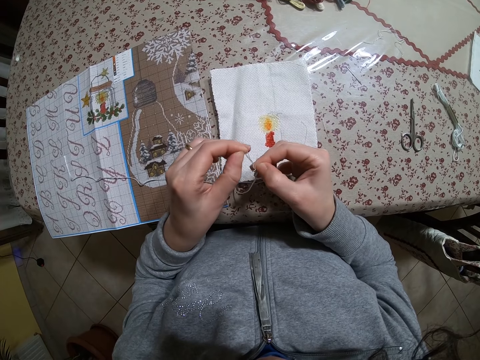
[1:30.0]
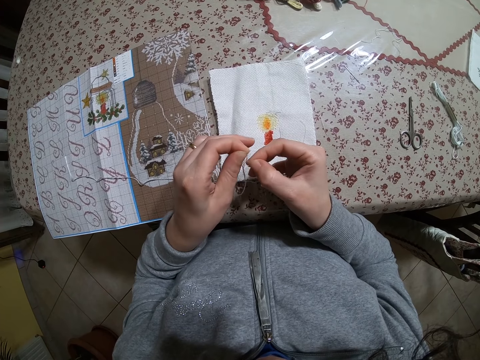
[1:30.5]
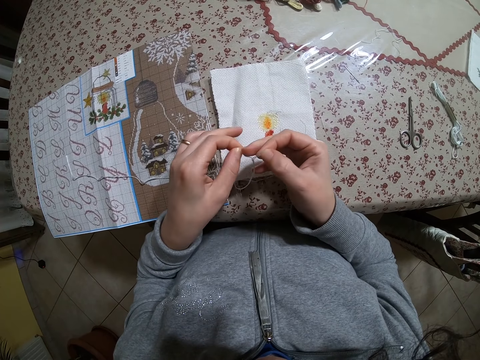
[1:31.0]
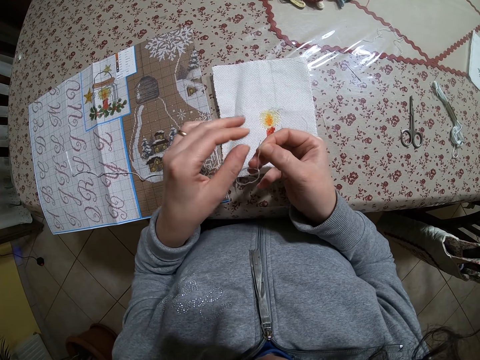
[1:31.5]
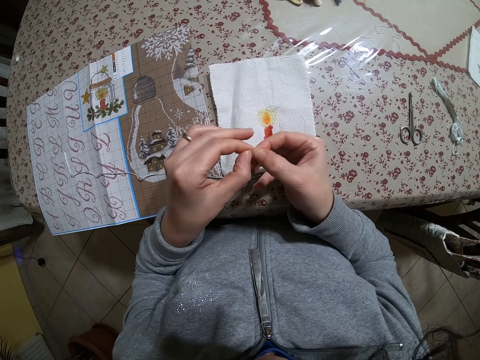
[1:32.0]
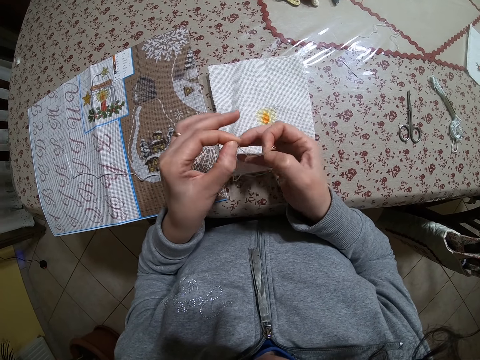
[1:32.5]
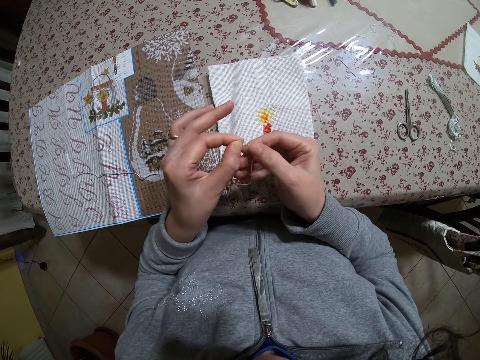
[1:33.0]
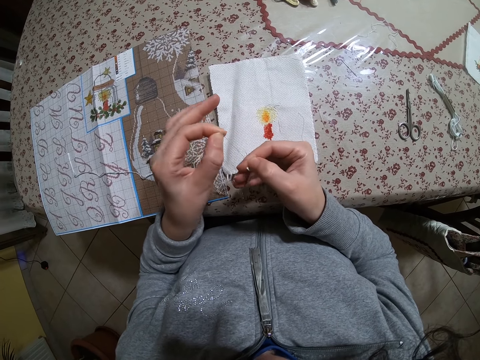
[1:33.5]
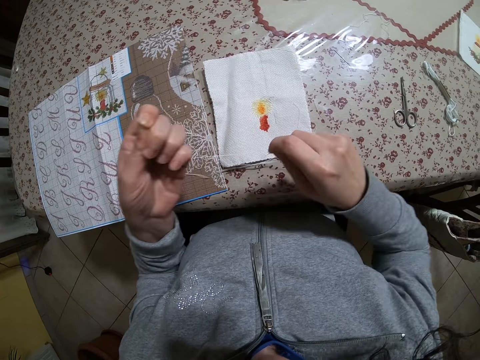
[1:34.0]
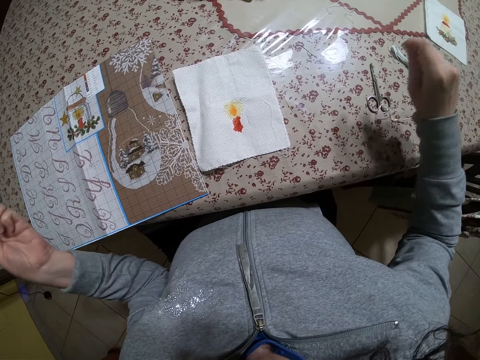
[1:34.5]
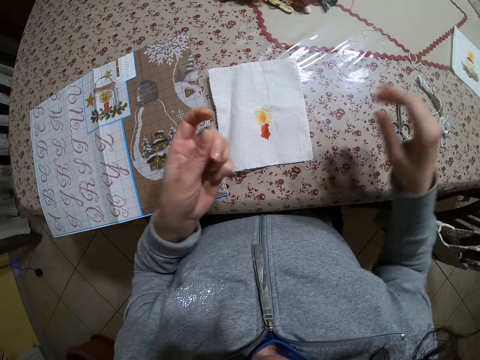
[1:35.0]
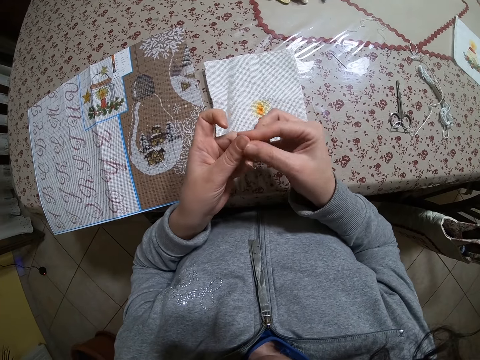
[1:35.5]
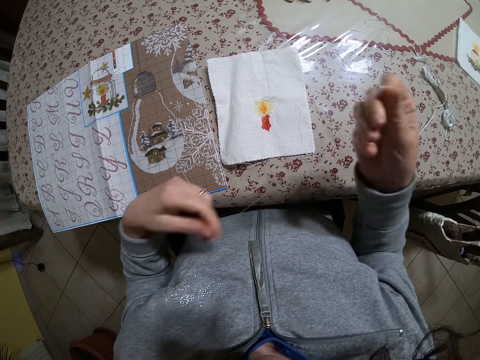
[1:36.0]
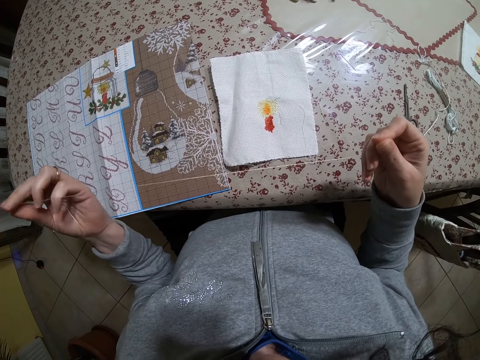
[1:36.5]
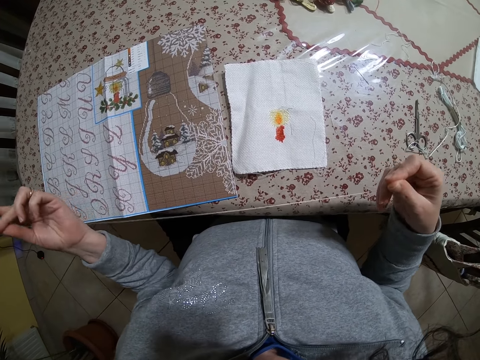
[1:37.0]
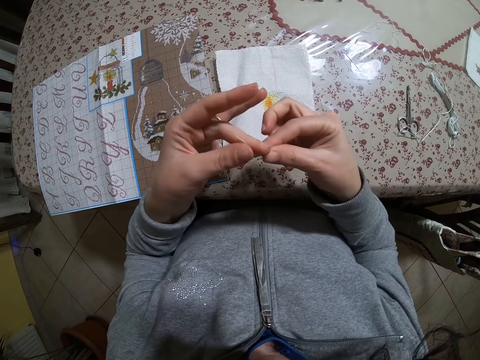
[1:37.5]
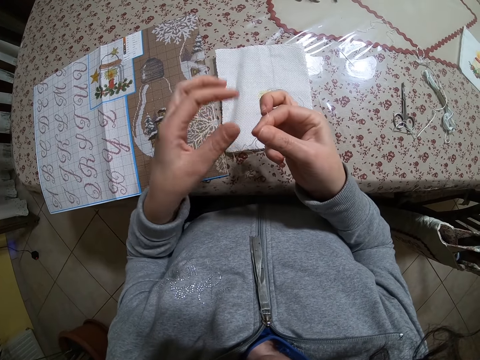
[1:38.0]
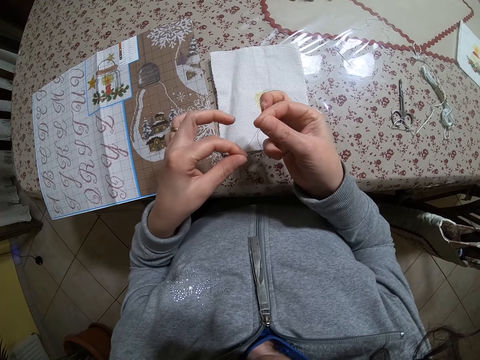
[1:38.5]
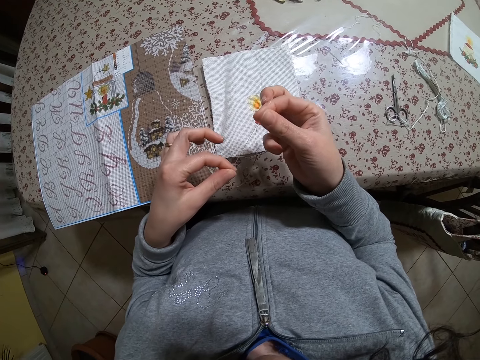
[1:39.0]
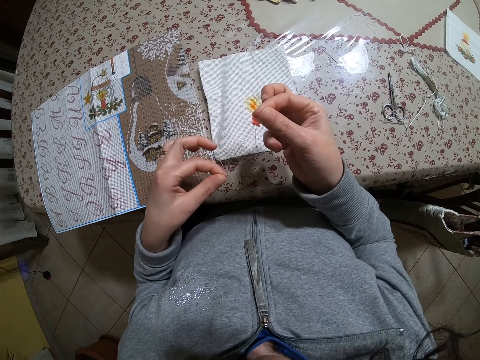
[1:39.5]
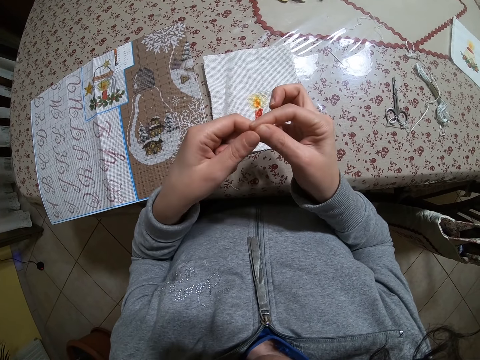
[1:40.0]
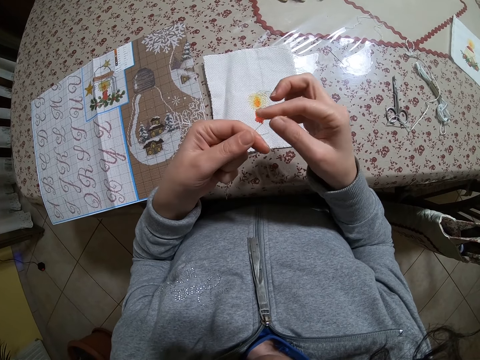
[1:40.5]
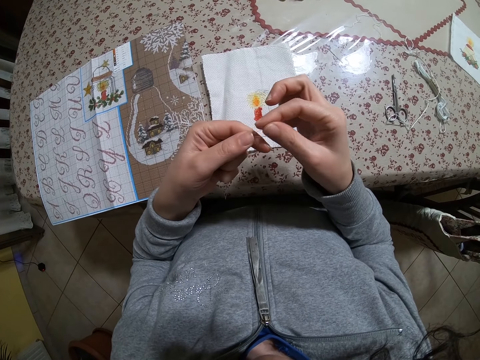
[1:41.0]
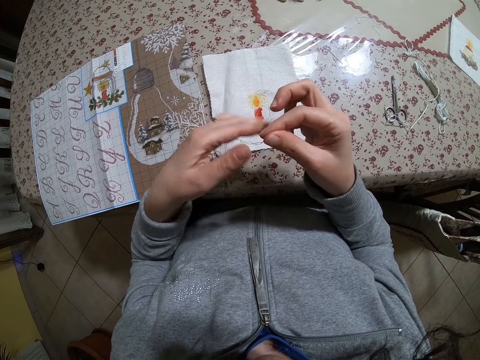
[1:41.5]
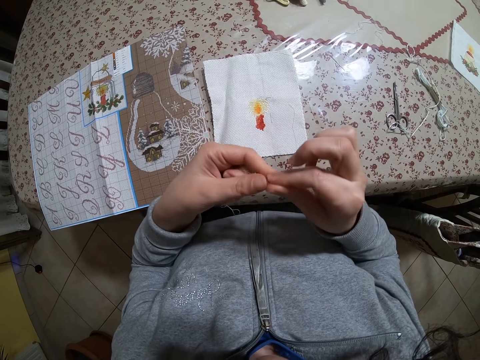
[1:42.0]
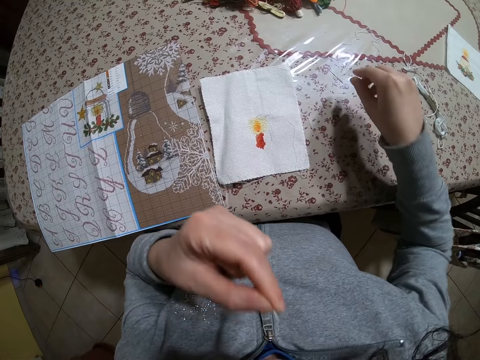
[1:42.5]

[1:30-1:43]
The camera wearer picks up the thread in his right hand with his left hand. He adjusts the thread.

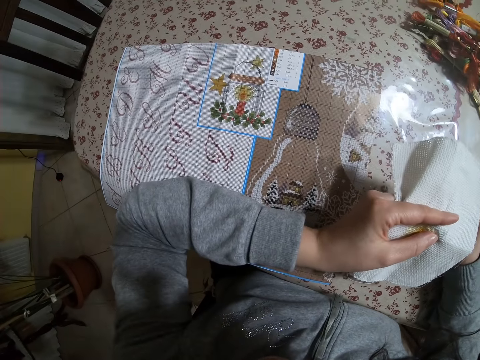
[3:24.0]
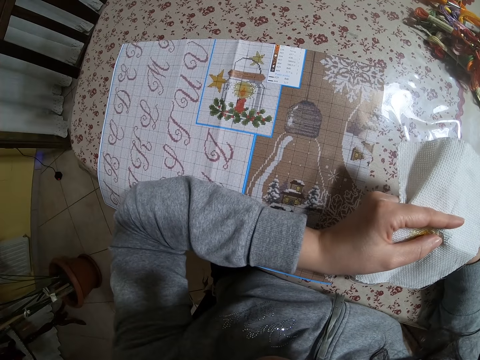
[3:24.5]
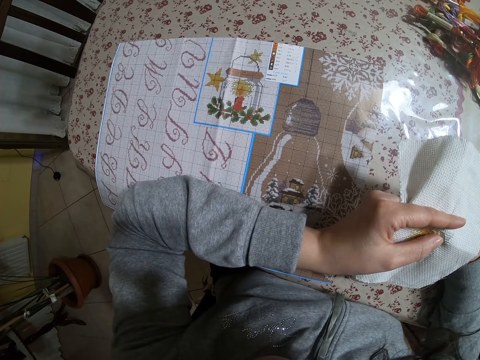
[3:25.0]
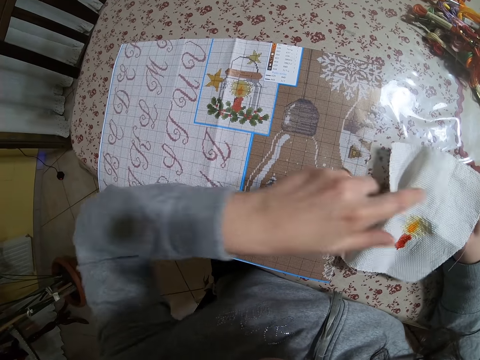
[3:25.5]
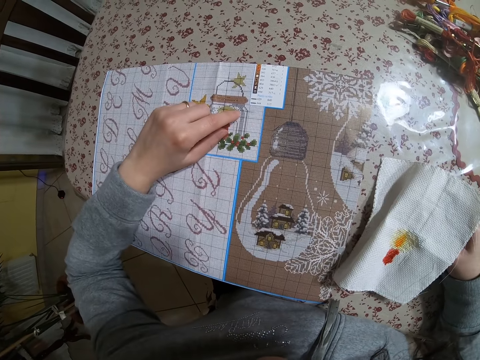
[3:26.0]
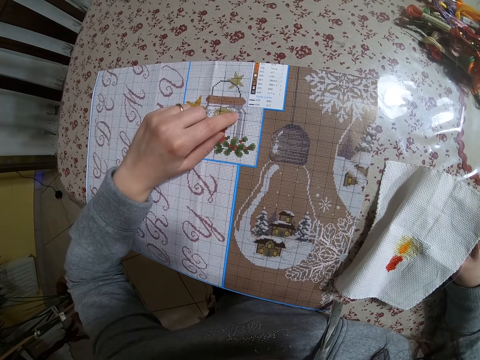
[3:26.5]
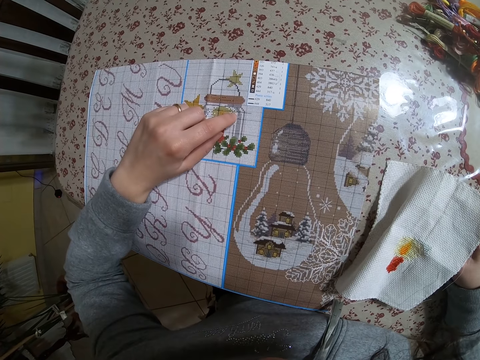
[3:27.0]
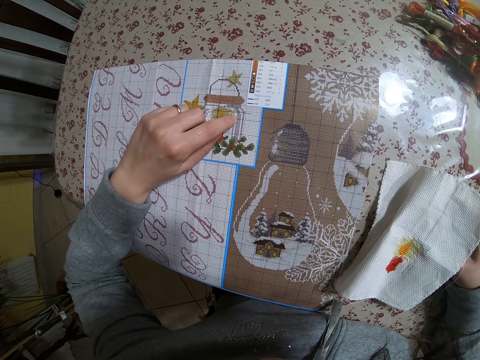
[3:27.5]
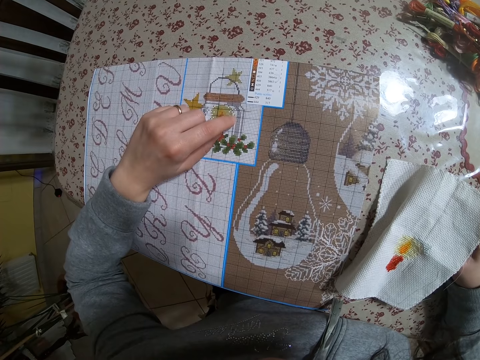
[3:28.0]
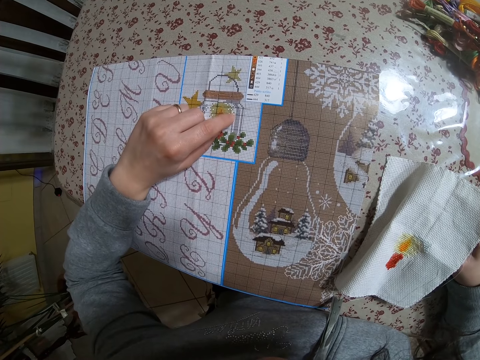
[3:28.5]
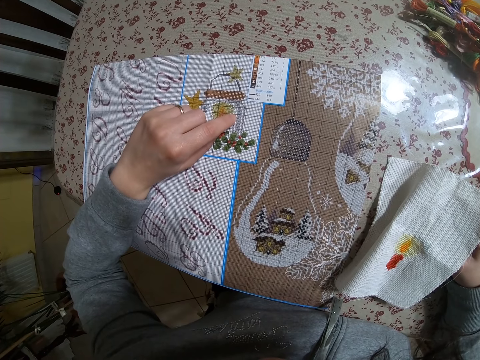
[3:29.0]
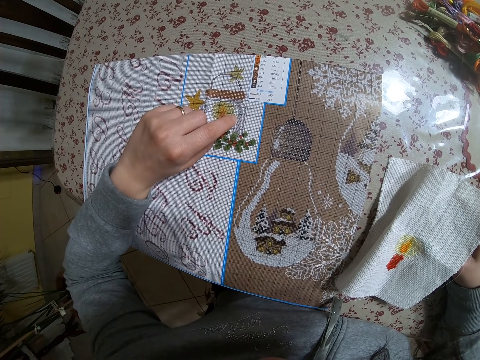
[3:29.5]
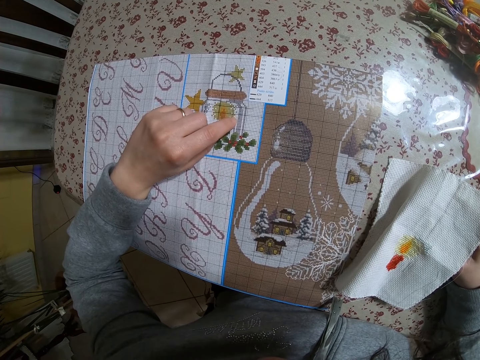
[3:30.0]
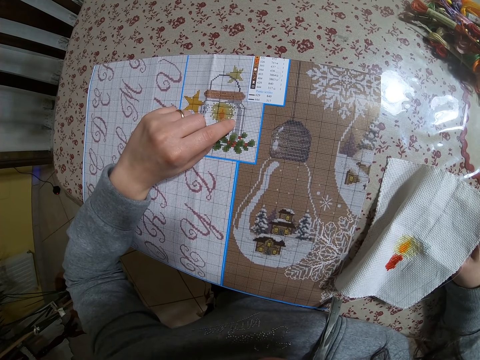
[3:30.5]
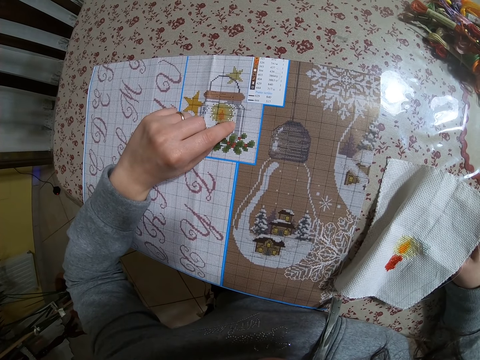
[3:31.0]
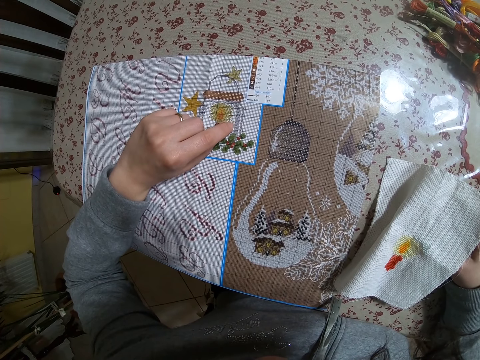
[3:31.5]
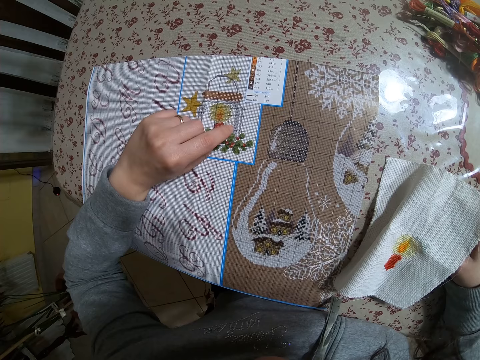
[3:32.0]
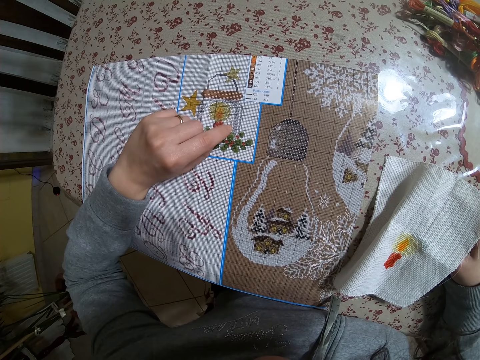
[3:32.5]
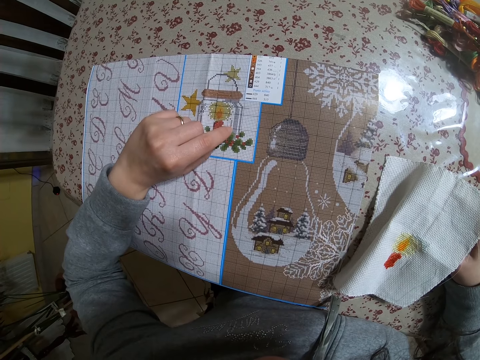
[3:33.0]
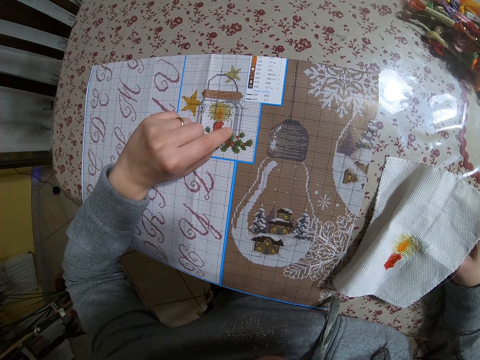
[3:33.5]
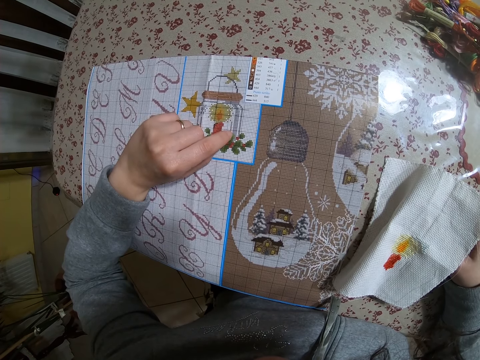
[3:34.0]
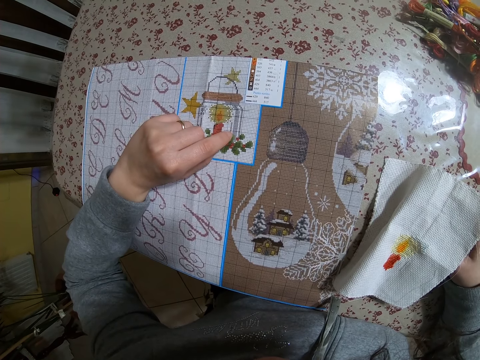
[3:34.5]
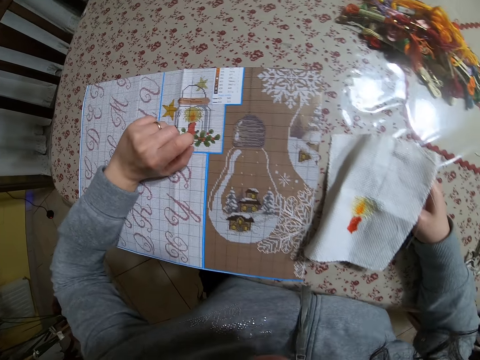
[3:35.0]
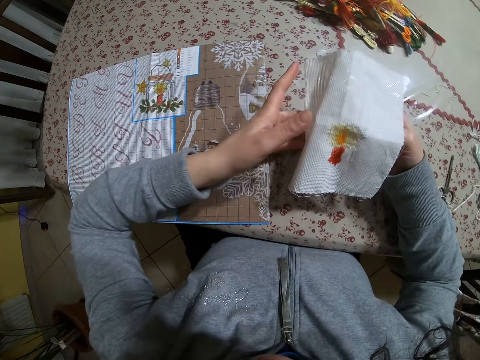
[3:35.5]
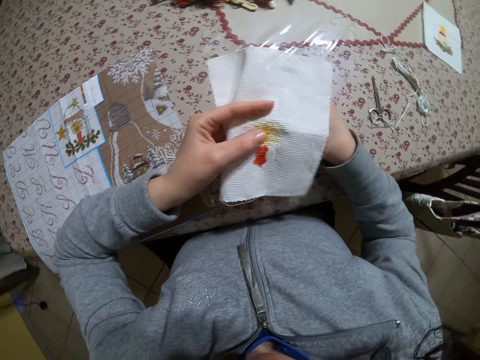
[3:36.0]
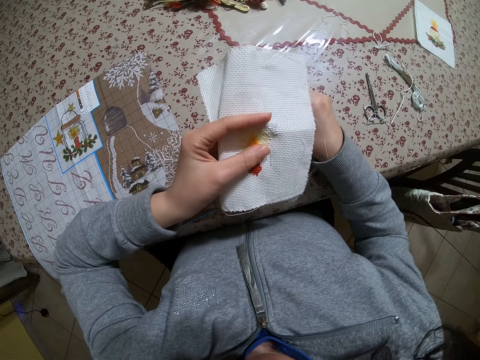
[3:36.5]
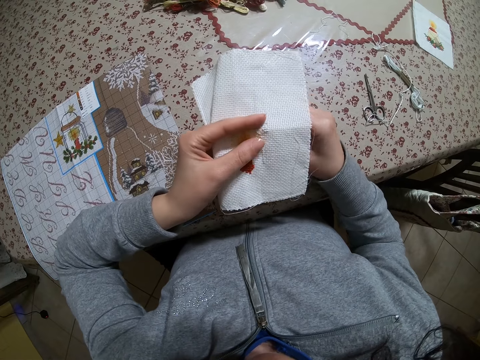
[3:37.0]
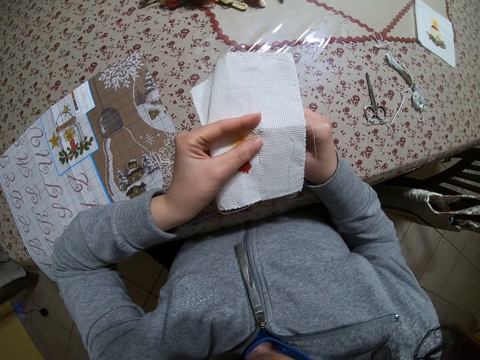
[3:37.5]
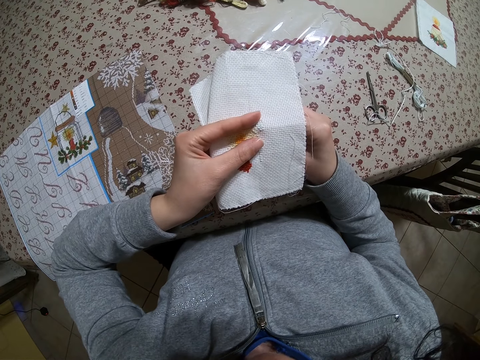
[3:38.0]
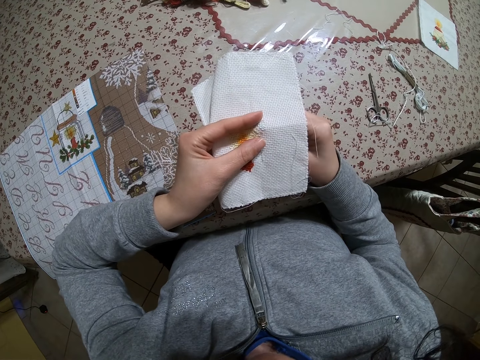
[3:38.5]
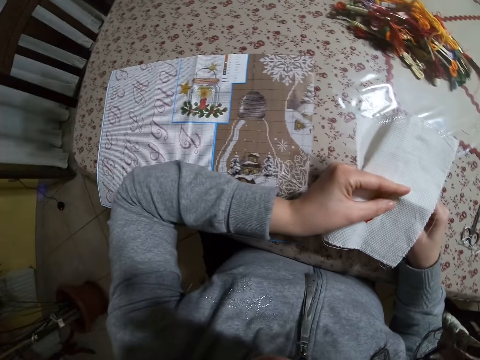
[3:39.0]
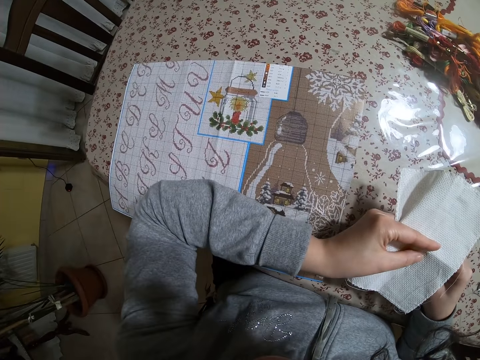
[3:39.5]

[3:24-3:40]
The camera wearer drops the clothing material in his left hand on his right hand. He touches the paper on the table with his left hand. He counts the images in the fabric. He picks up the clothing material on his right hand with his left hand. He holds the fabric with both hands. He knits the fabric with the needle.
